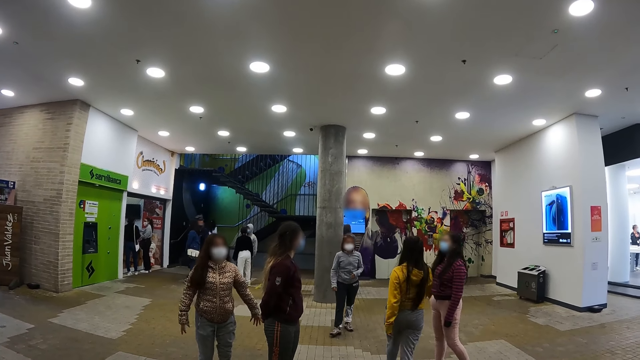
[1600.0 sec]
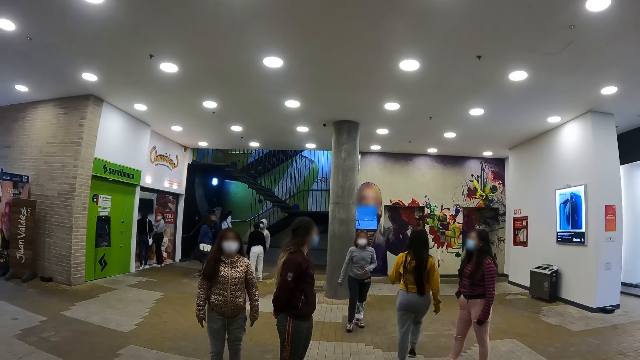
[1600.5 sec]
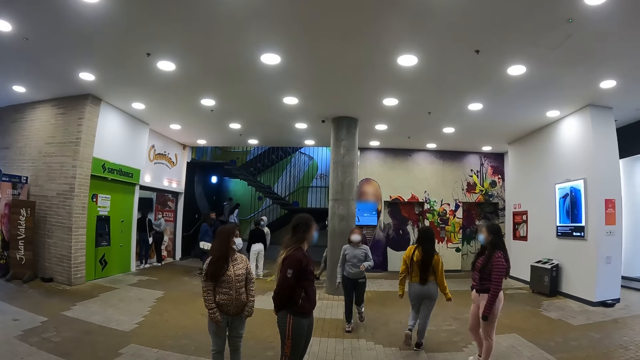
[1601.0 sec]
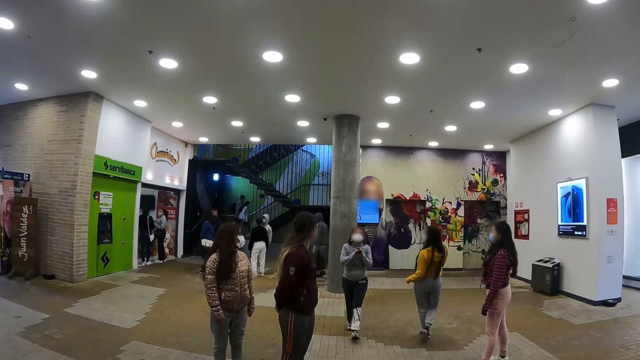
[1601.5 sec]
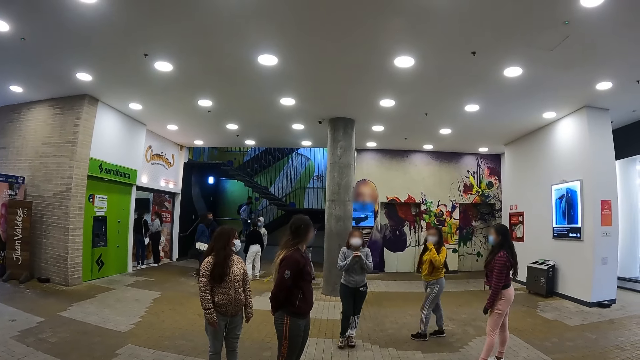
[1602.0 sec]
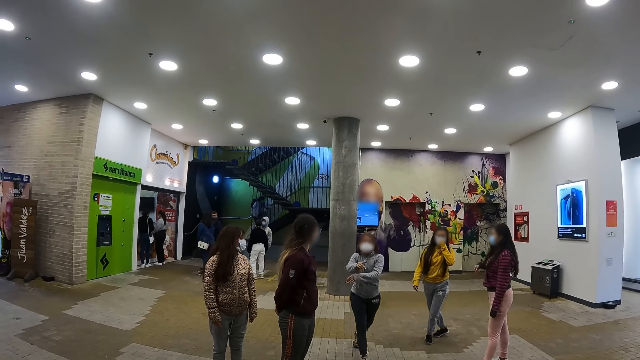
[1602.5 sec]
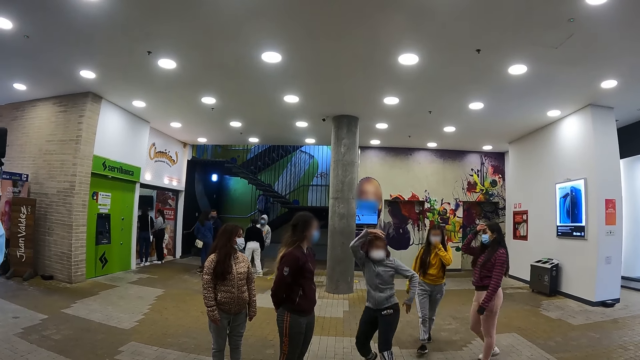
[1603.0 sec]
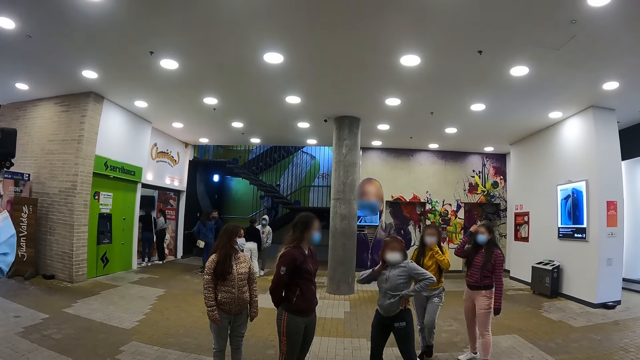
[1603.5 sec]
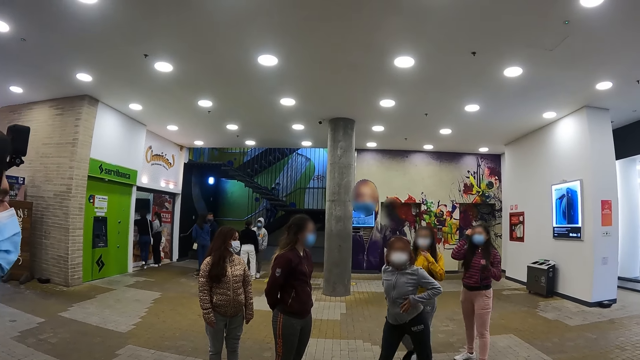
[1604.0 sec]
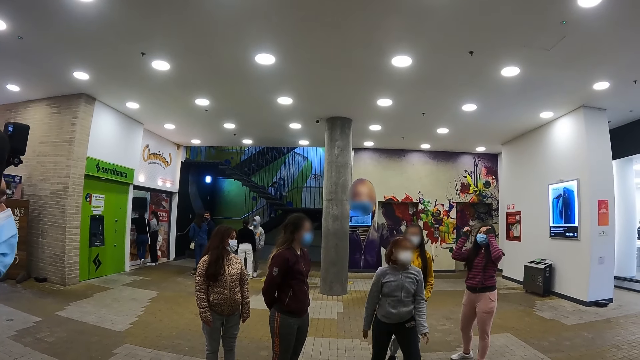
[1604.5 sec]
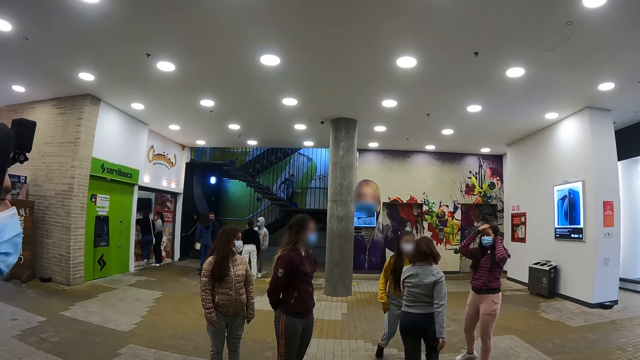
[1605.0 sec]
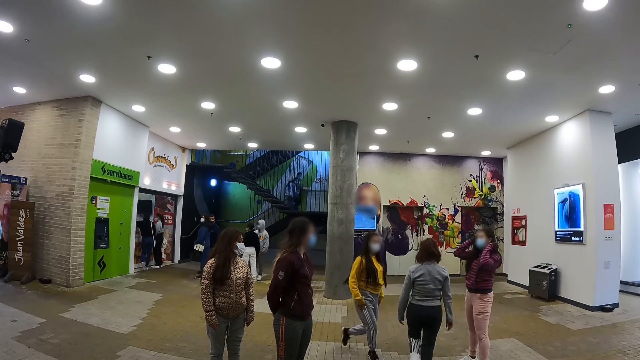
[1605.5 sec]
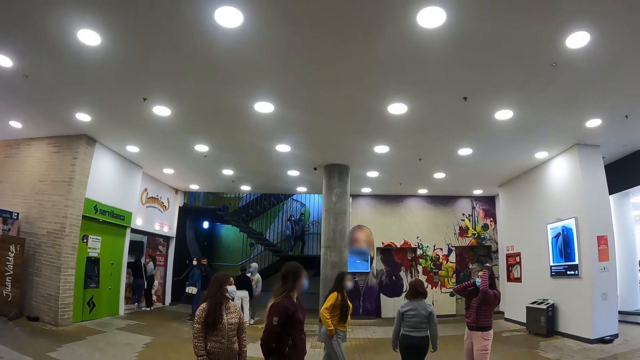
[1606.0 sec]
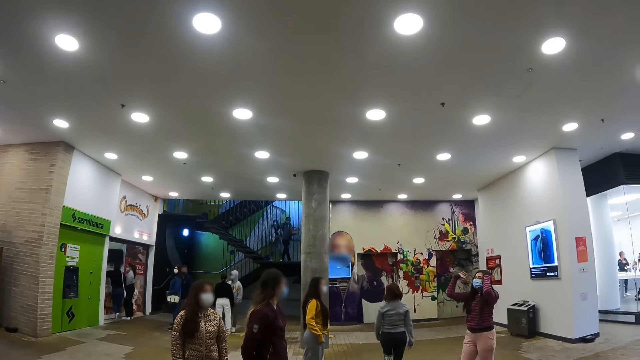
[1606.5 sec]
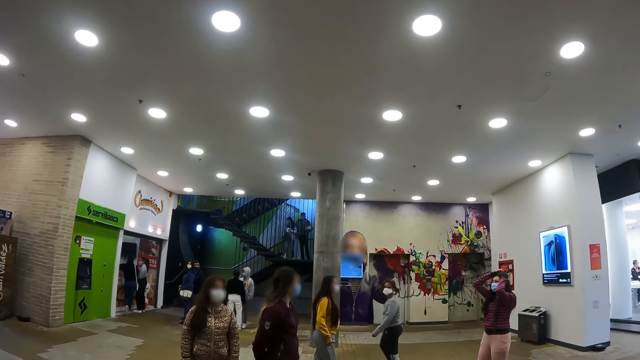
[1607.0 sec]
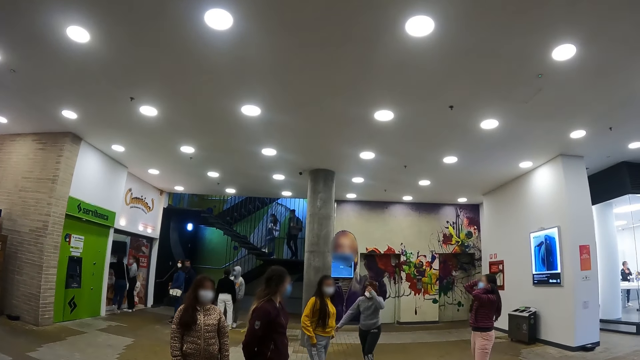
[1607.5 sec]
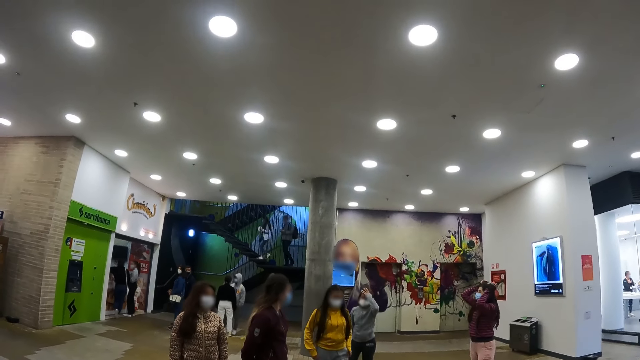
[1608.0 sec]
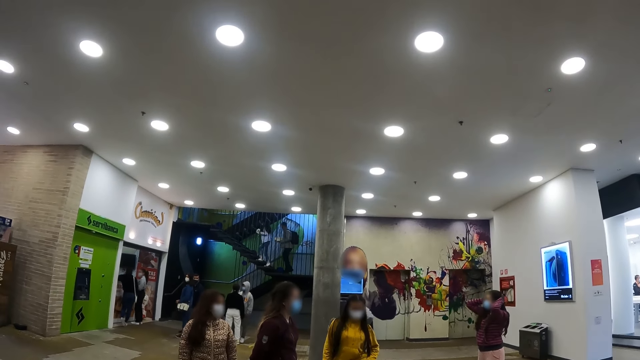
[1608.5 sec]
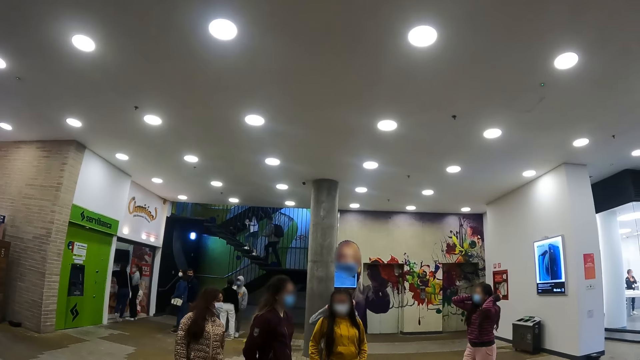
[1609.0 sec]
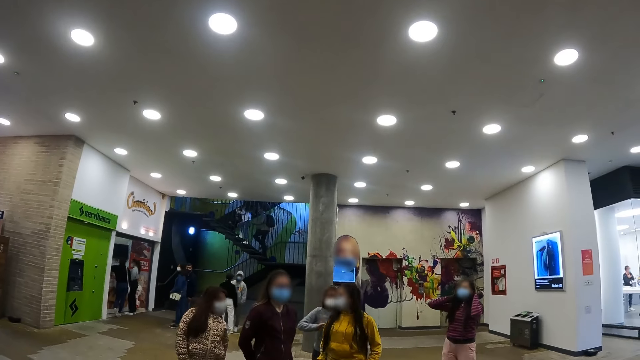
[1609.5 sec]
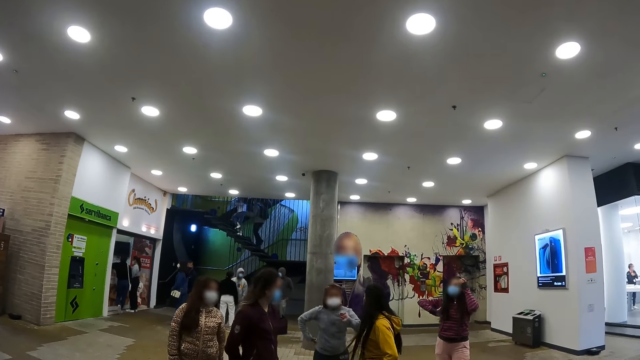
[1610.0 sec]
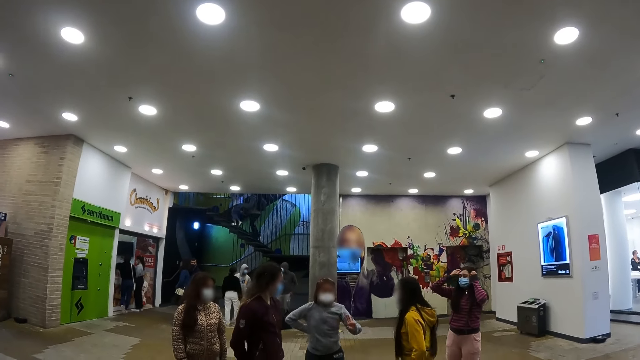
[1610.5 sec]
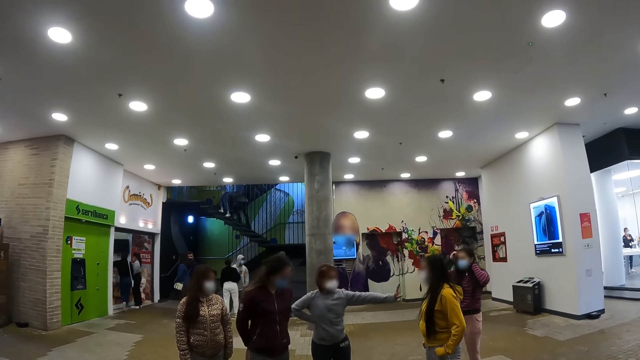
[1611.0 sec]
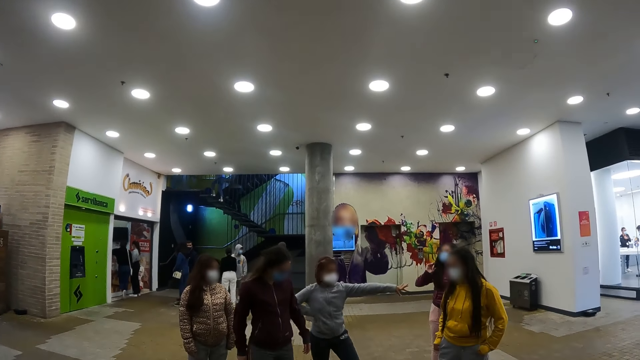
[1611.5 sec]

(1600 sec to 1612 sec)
A person moves towards the camera wearer. Another person moves on a floor. The first person dances and walks back on the floor. A third person touches her hair.

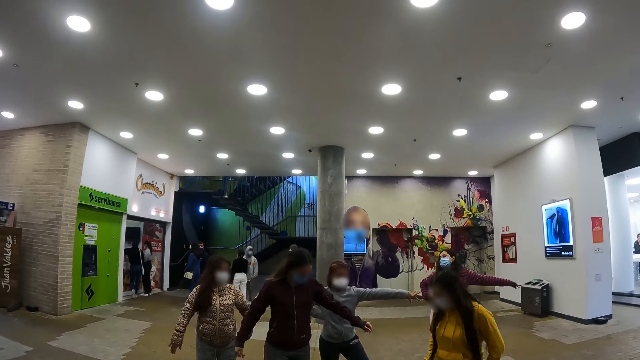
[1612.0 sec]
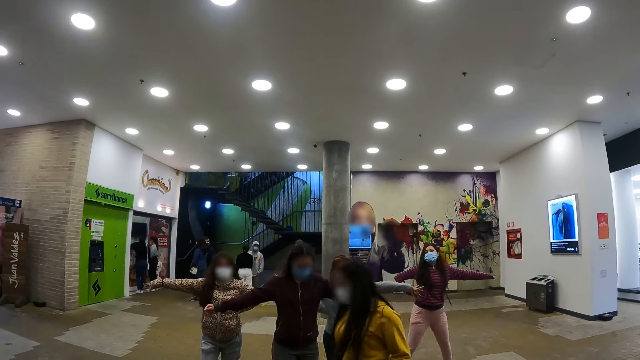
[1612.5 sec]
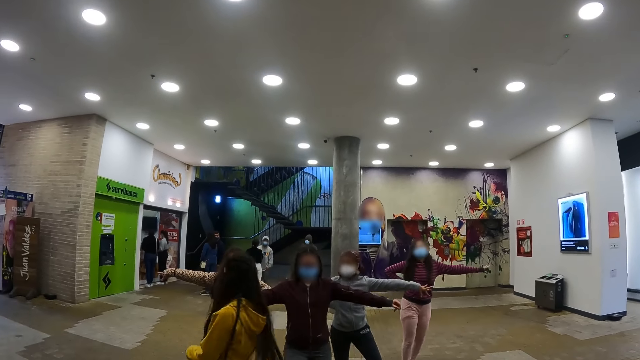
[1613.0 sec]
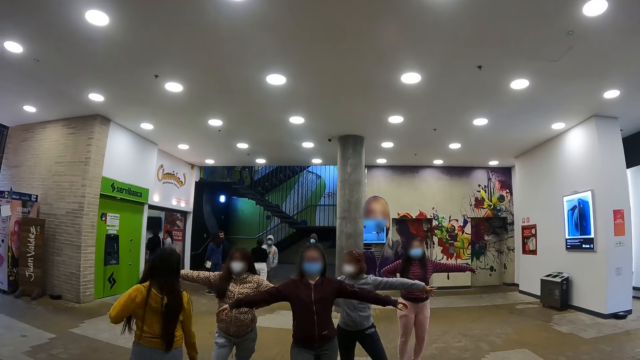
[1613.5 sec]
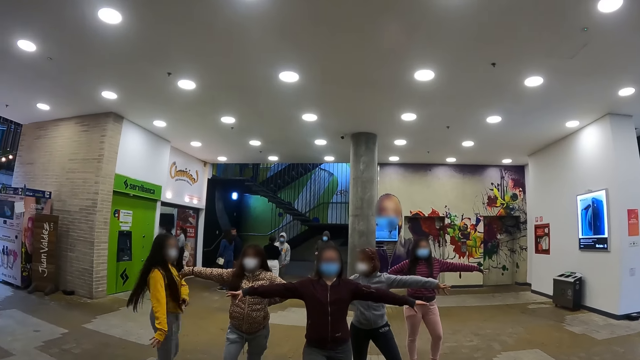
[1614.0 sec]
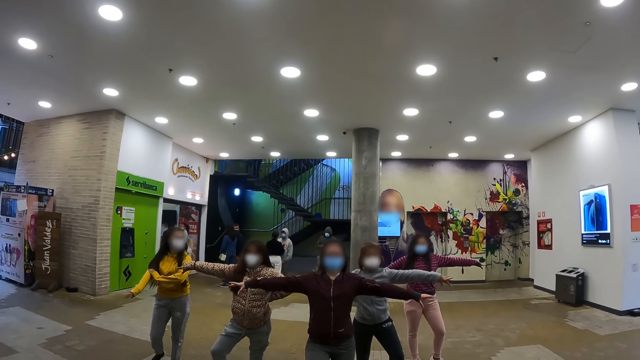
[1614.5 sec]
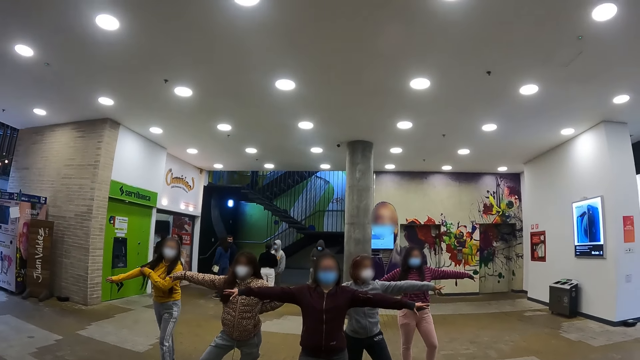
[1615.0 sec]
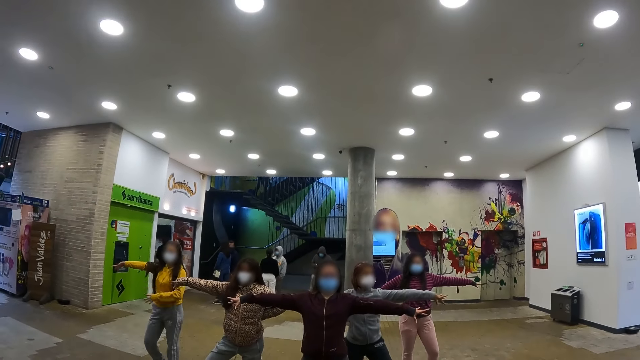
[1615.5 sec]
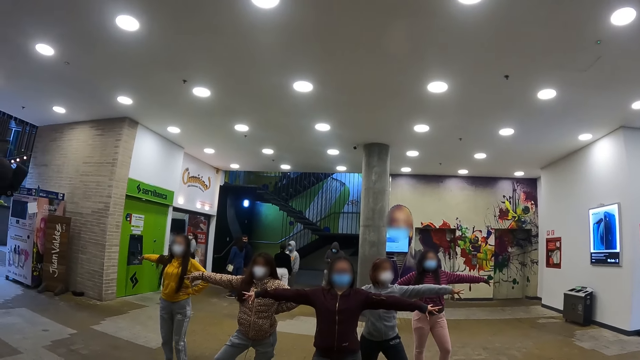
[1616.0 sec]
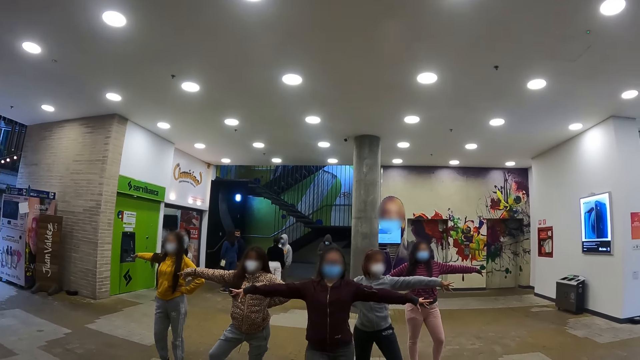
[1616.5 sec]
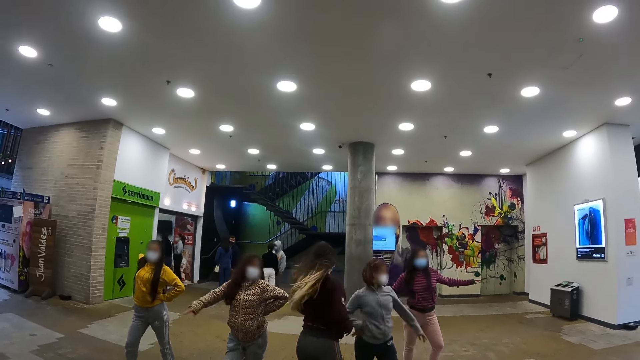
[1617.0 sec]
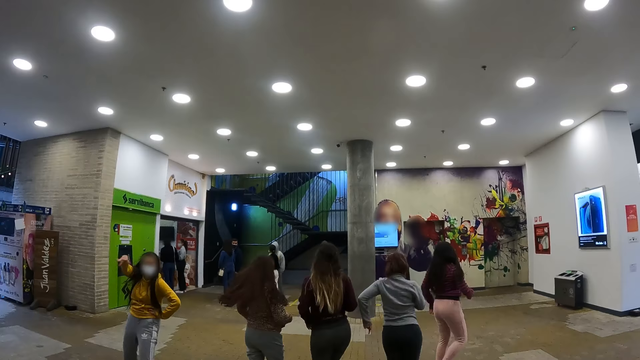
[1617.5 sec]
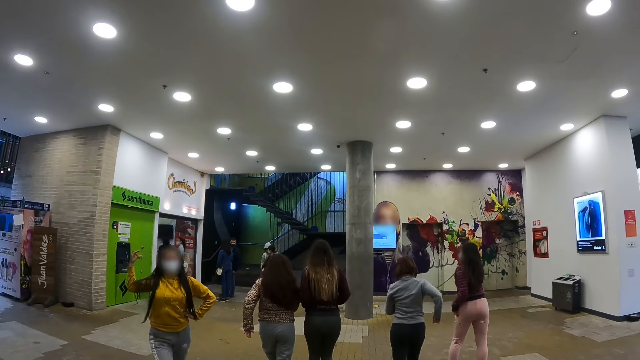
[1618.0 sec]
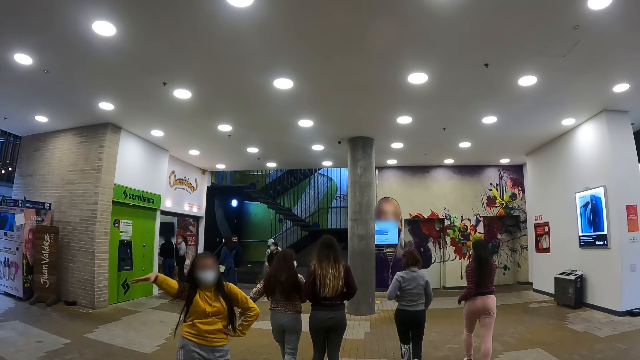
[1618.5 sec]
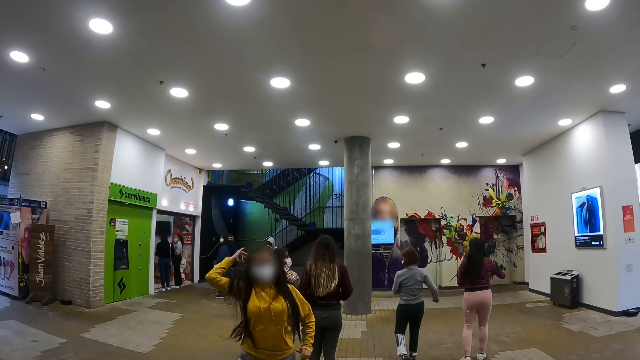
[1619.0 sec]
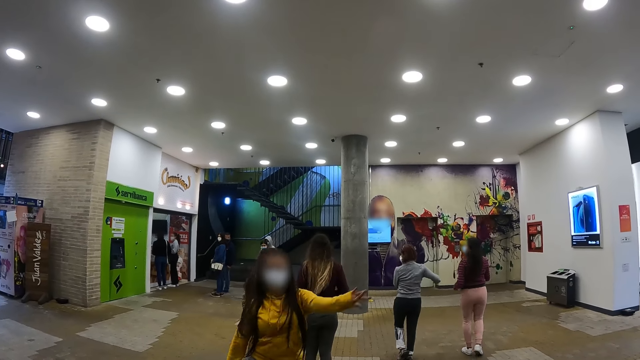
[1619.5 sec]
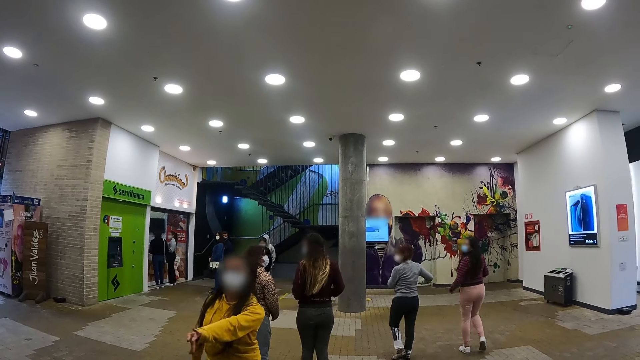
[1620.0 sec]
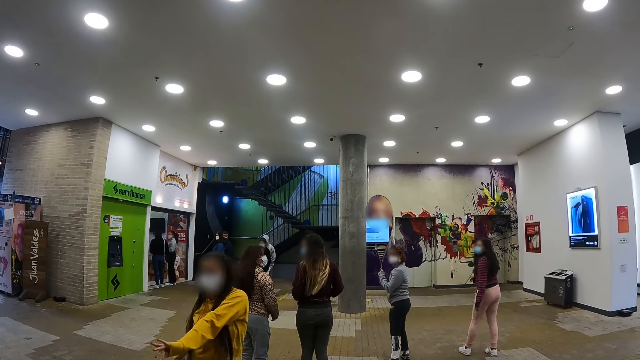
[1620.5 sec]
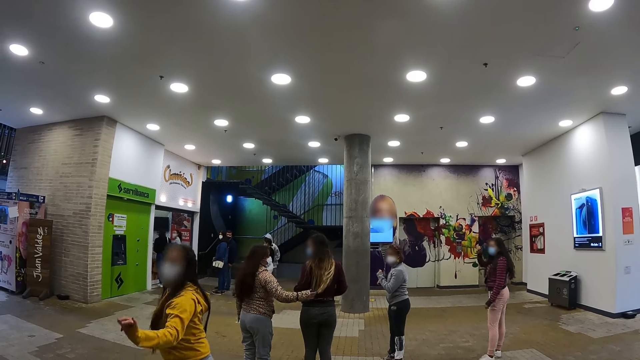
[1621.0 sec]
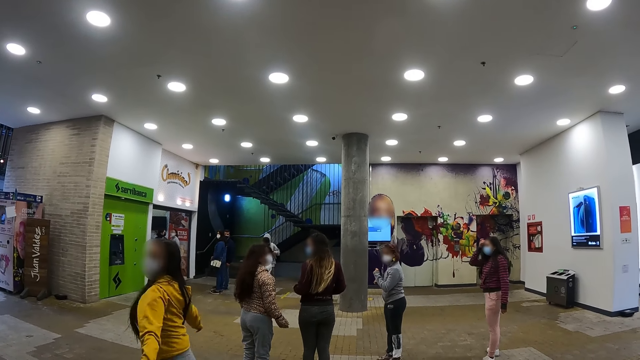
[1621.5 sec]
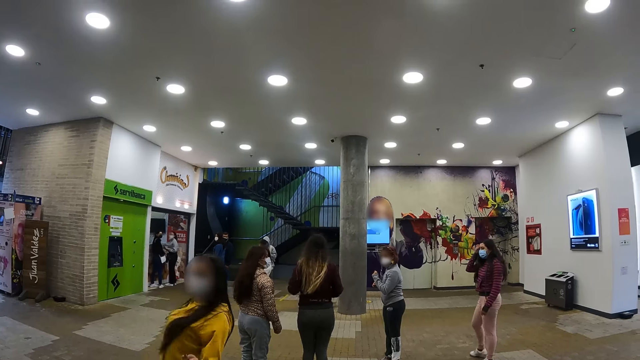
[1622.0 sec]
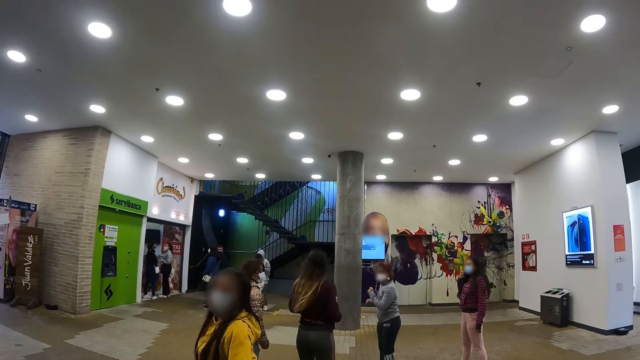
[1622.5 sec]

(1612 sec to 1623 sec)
A person runs on a floor. The person and others stretch their hands. The others turn back on the floor. The first person dances.
